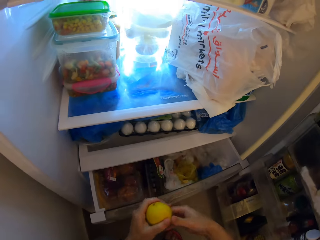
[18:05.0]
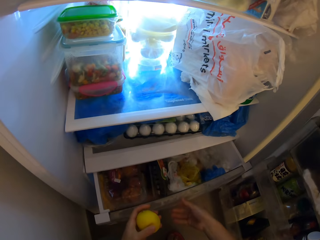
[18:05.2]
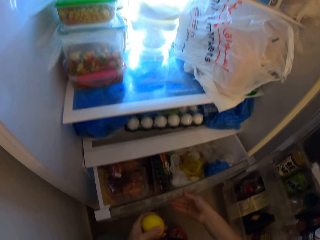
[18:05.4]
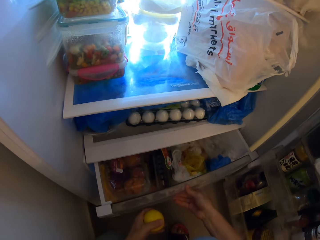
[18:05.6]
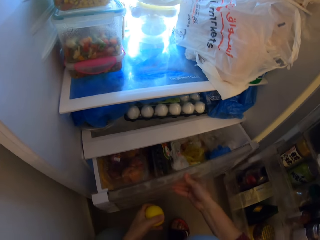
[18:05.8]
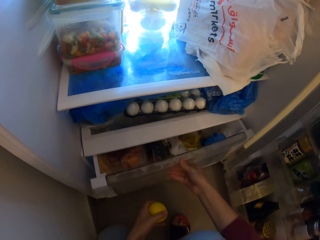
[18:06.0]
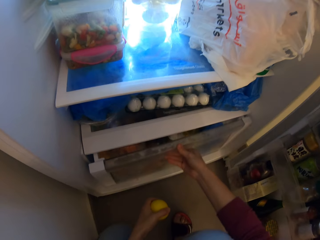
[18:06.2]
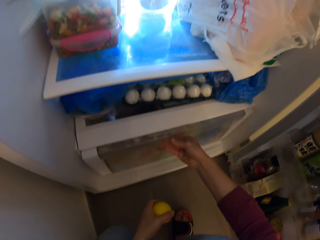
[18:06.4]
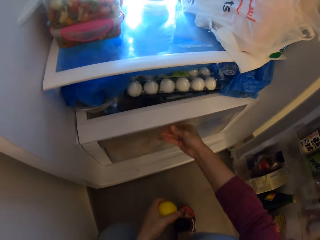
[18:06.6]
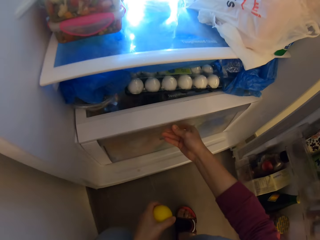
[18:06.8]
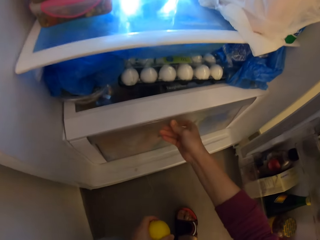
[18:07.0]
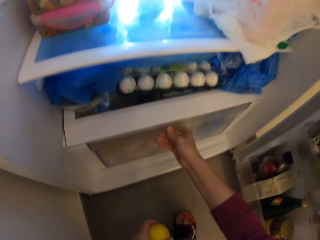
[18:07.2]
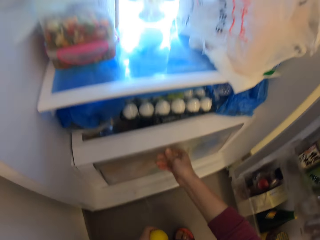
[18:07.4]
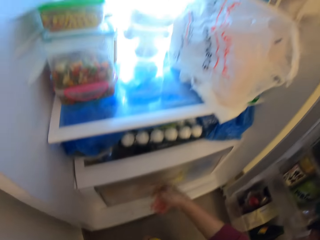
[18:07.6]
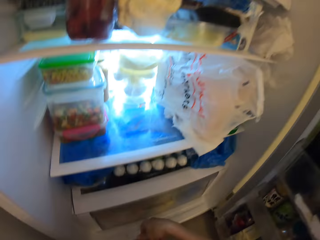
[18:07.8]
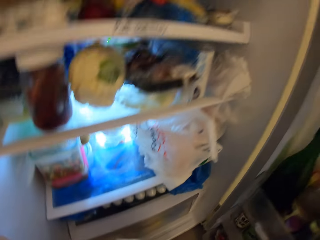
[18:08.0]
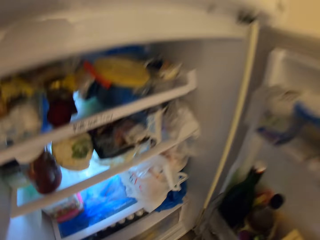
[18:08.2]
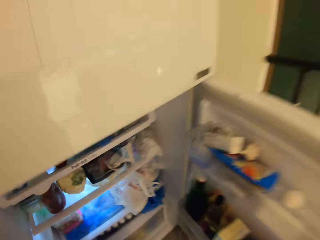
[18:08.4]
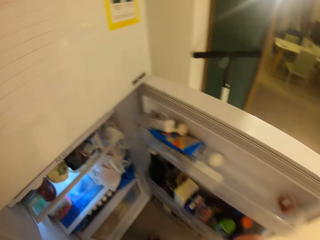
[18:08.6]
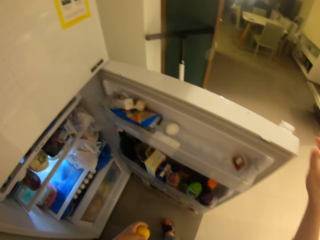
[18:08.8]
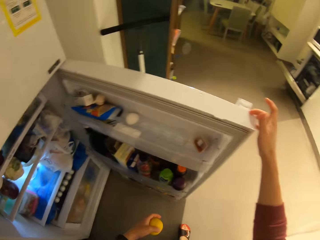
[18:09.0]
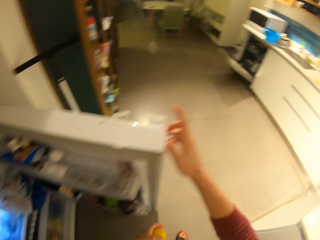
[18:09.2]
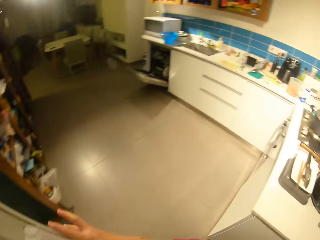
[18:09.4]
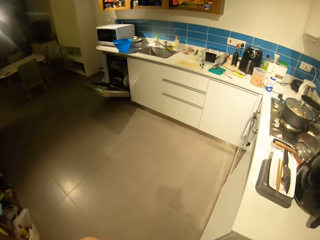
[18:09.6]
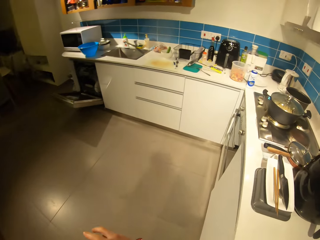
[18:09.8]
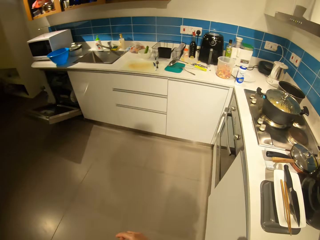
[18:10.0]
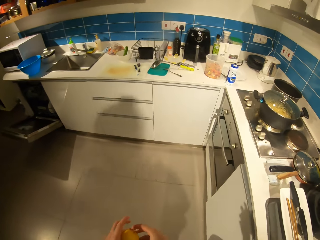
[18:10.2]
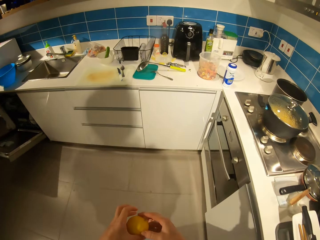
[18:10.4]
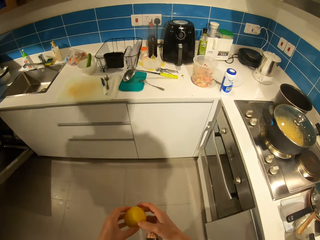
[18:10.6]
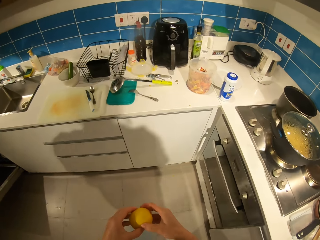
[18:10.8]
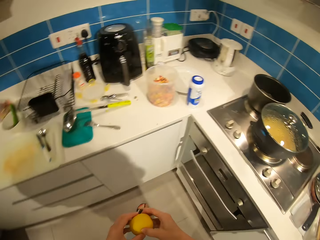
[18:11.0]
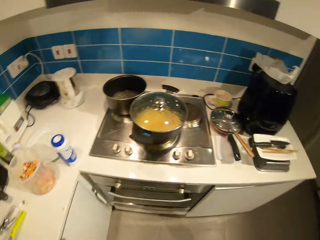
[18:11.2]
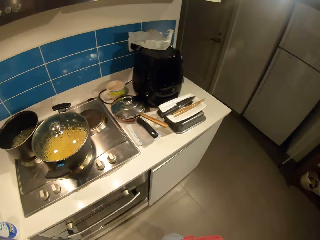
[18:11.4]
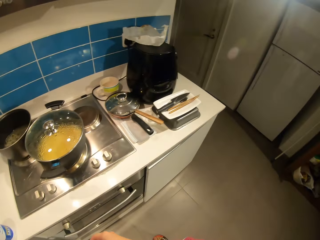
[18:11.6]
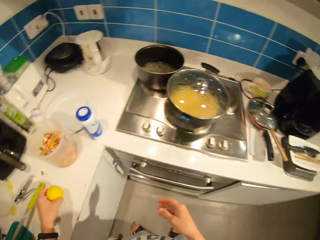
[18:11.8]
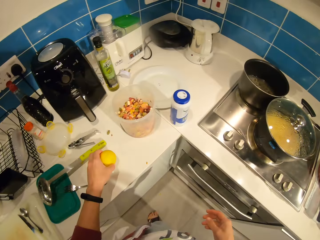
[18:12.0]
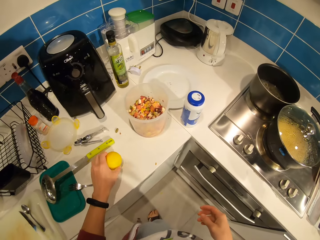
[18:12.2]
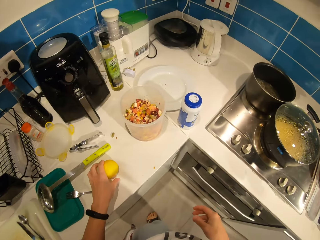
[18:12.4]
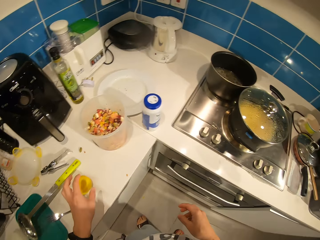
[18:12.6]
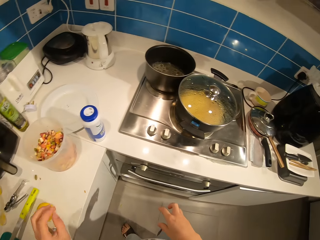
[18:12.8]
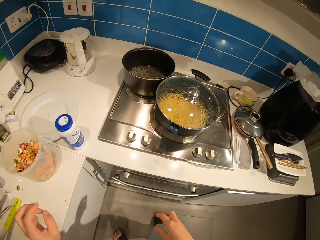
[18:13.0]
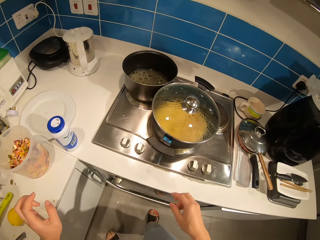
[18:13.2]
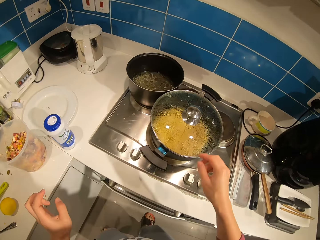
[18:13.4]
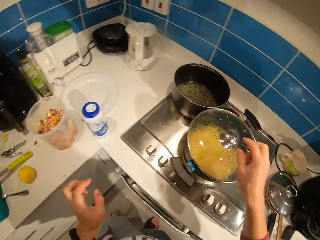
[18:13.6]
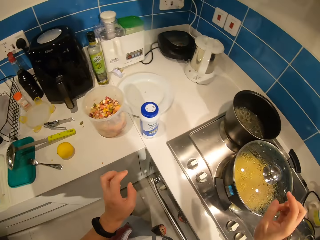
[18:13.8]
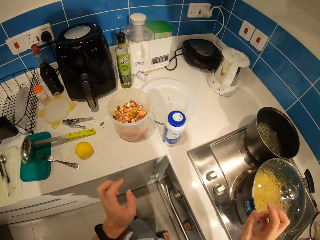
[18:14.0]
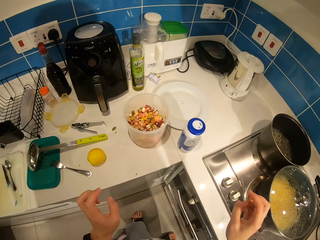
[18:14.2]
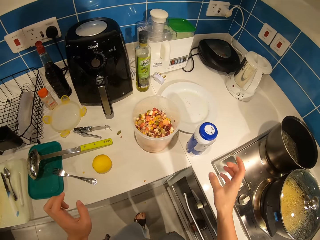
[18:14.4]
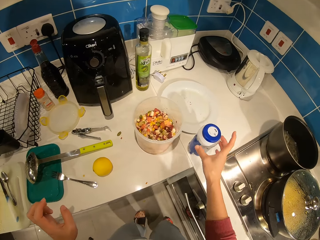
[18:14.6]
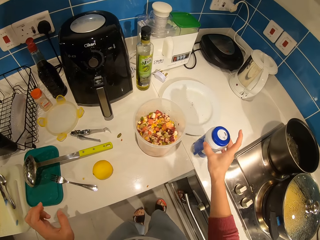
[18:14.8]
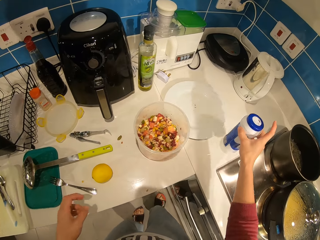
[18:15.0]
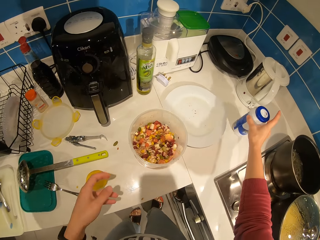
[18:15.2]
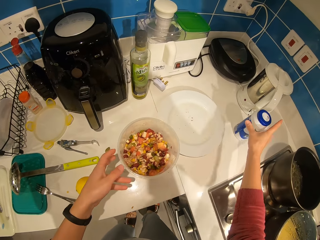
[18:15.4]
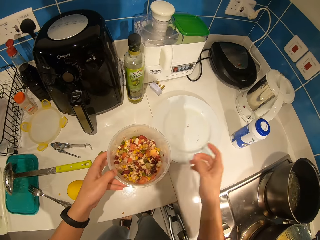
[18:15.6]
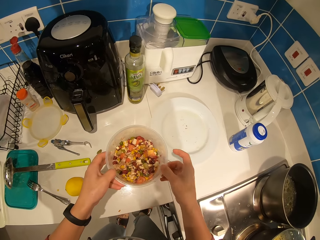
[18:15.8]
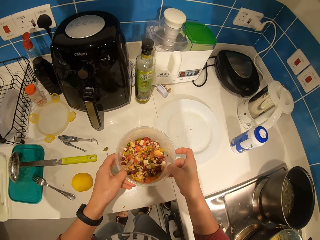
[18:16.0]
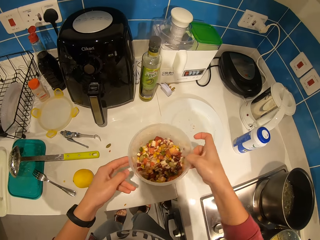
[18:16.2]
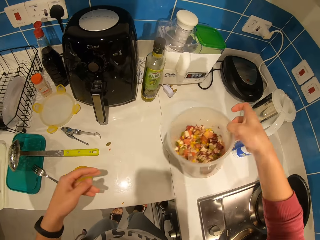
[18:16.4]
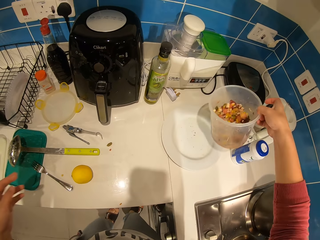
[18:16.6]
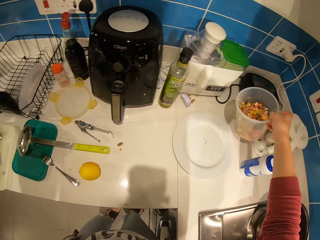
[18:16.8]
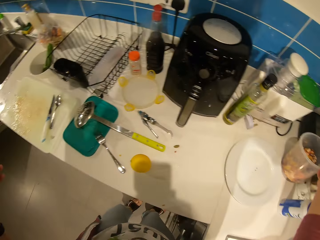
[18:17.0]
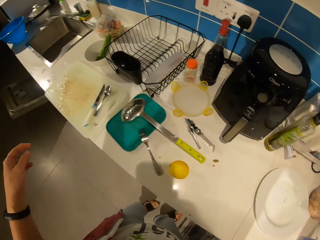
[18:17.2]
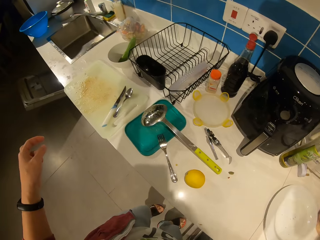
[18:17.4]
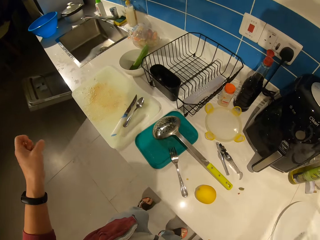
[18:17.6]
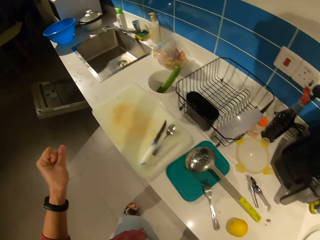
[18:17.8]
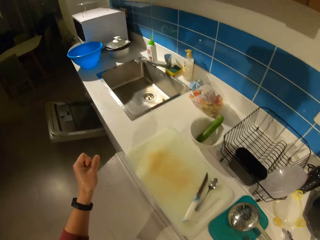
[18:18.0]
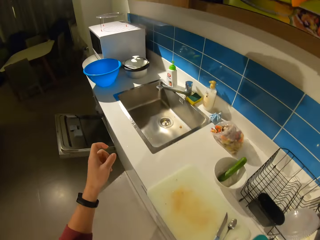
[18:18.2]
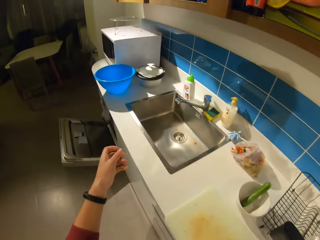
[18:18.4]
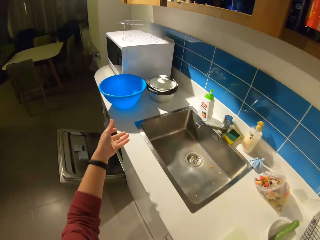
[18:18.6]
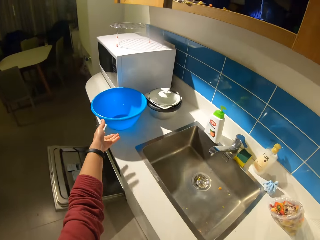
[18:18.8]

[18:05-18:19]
The camera wearer pushes in the lower chamber. They close a shelf. They close the fridge. They walk in the room. They drop an orange on the counter. They move a bottle close to an electric kettle. They shift the position of a container with food on the countertop. They carry a bowl of vegetables and drop the bowl of vegetables close to a toaster. They walk along the countertop.

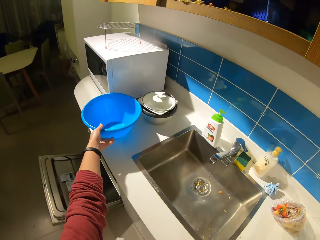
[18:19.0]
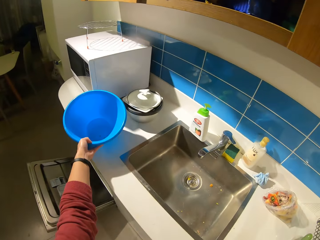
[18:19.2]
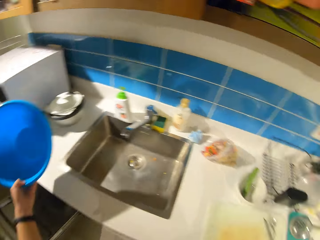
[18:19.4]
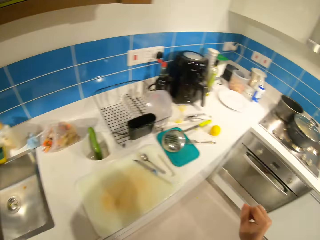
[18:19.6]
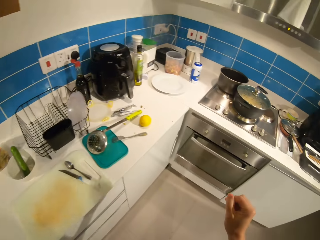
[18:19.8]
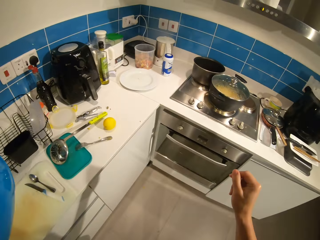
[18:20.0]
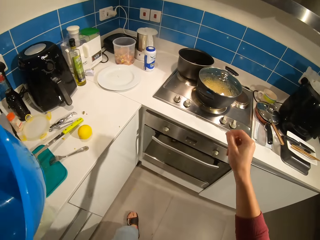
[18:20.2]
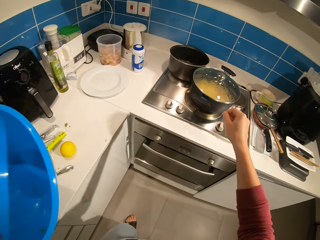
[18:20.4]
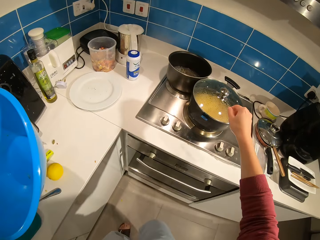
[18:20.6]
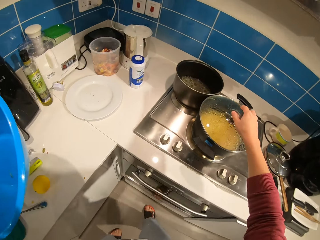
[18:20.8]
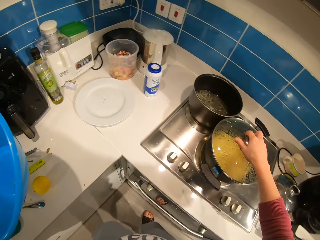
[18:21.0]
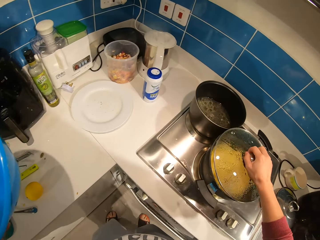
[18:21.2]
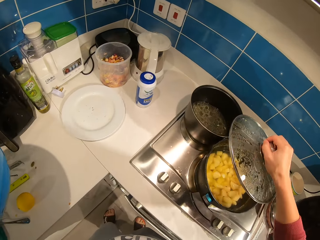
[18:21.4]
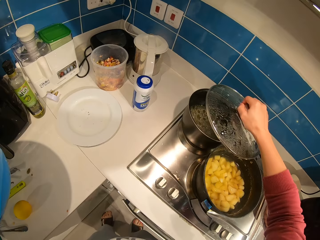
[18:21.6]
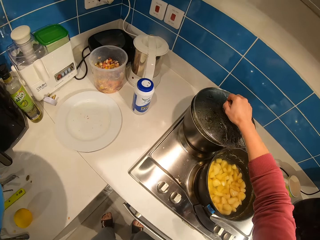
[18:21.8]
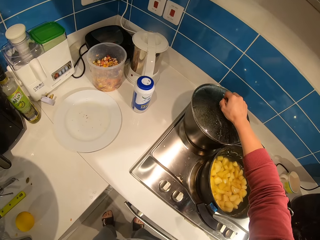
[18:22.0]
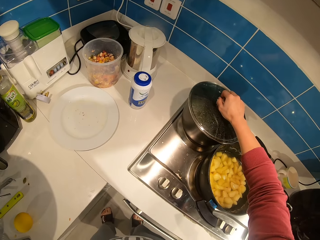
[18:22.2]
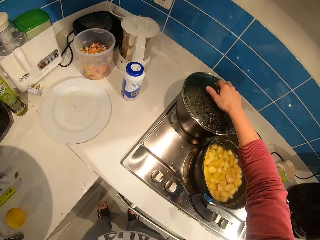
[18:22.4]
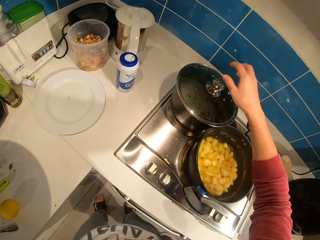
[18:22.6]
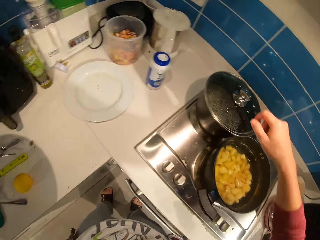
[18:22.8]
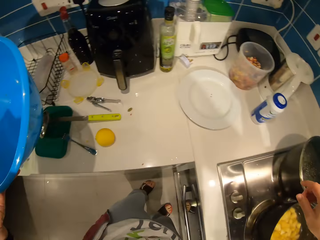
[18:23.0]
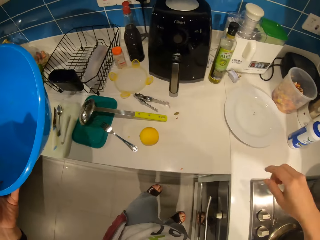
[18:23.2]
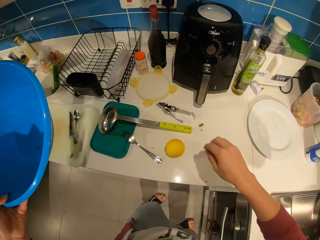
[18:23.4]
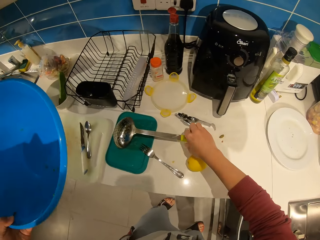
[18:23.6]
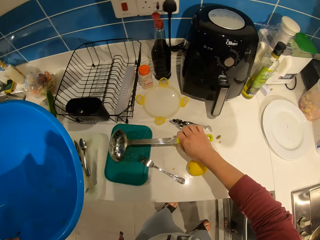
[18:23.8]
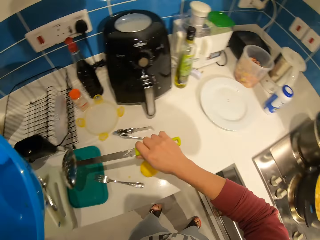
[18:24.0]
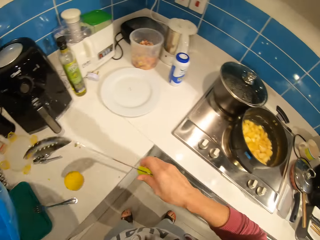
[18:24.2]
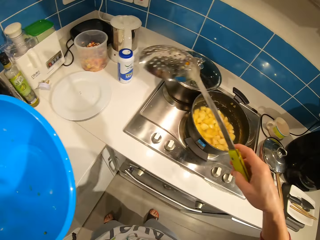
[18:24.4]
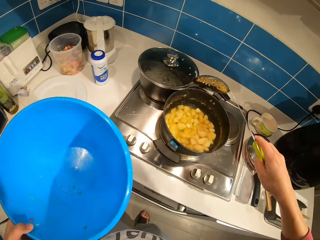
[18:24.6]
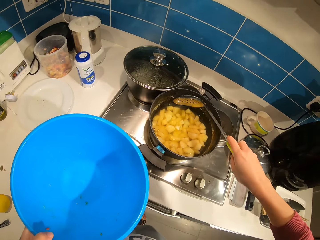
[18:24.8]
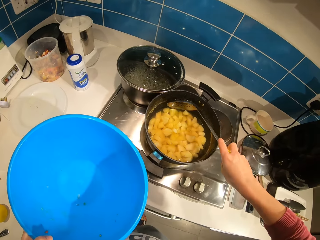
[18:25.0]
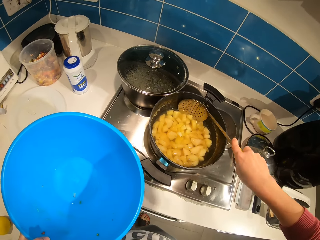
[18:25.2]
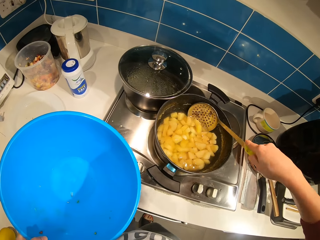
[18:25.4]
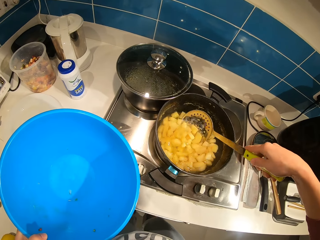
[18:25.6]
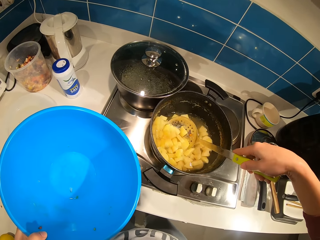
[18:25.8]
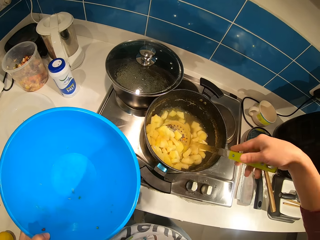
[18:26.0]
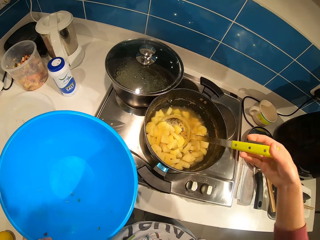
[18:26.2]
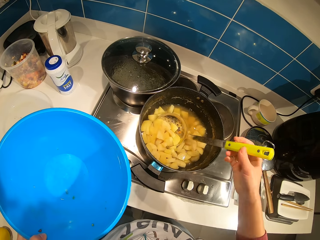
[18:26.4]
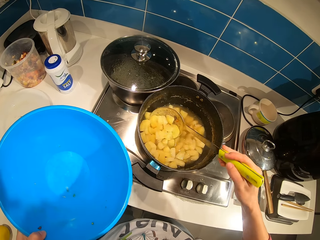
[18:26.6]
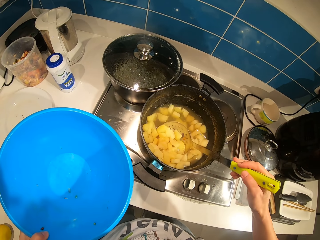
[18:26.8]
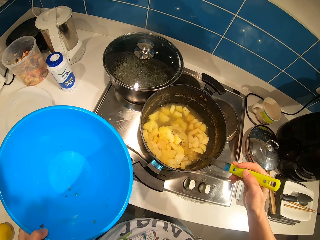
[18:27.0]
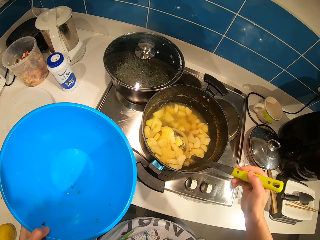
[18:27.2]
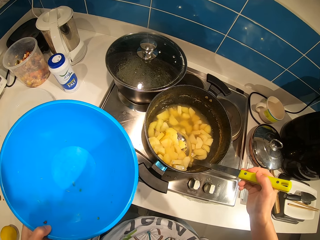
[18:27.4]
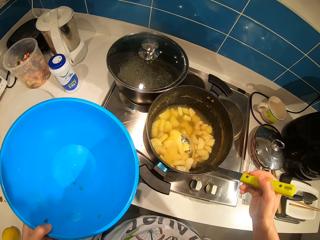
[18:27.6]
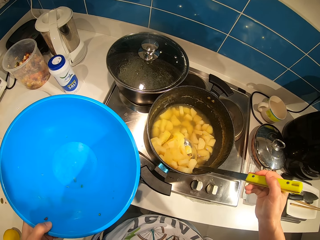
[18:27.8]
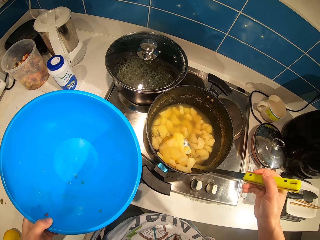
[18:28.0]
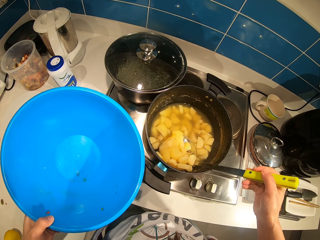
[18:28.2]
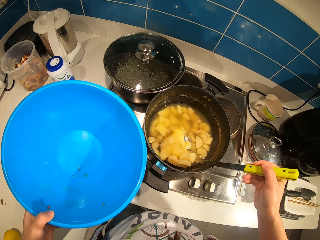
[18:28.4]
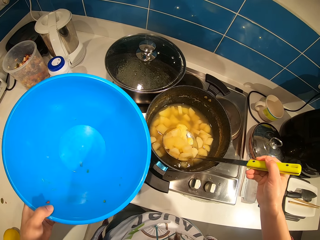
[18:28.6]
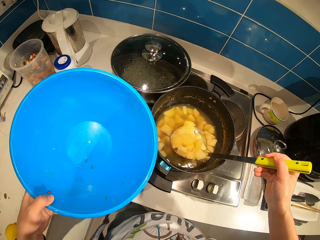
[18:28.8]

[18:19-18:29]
The camera wearer carries a blue bowl. They pick up a basin on the countertop. They walk back towards the cooker. They open the pot lid in the cooker. They close another pot on the cooker with the lid. They drop the pot lid on the other pot. They pick up a perforated serving spoon or cooking spoon on the countertop. They scoop out boiled potatoes from the pot to the basin in the left hand. They pack the potatoes in the pot with the cooking spoon.
